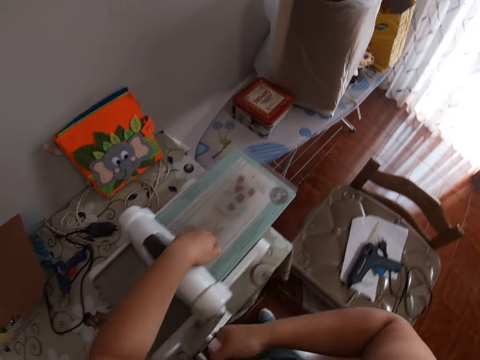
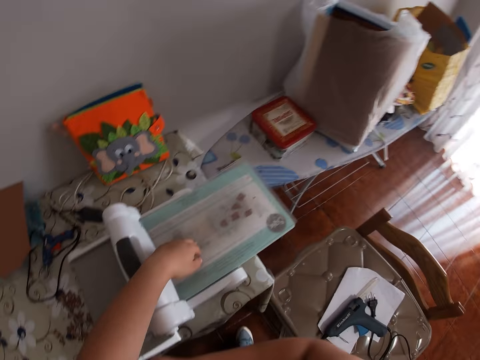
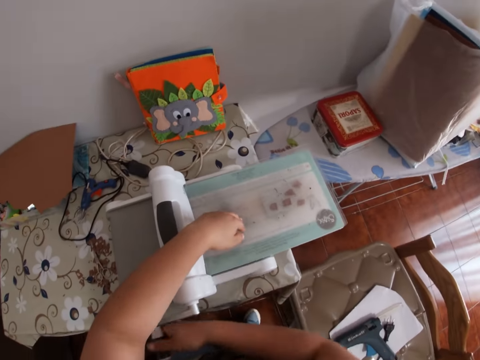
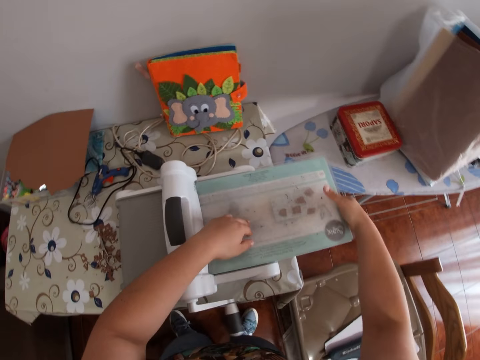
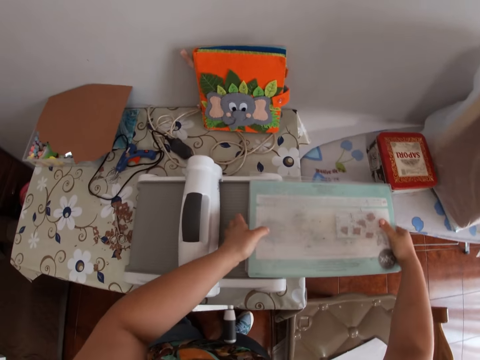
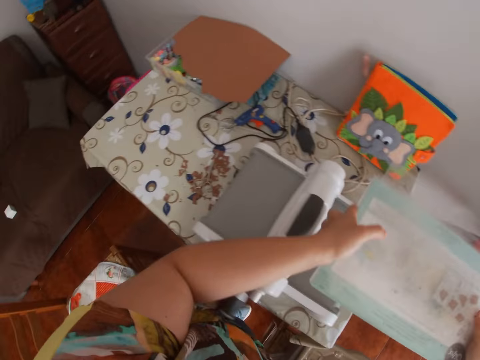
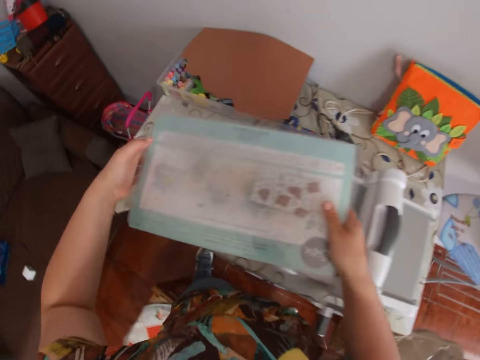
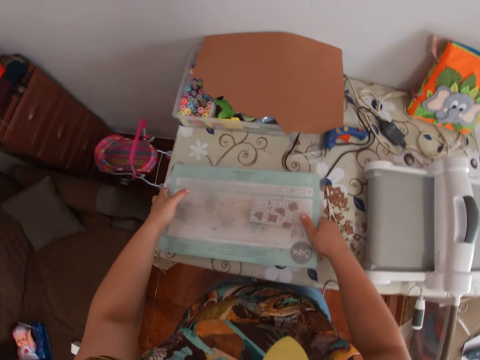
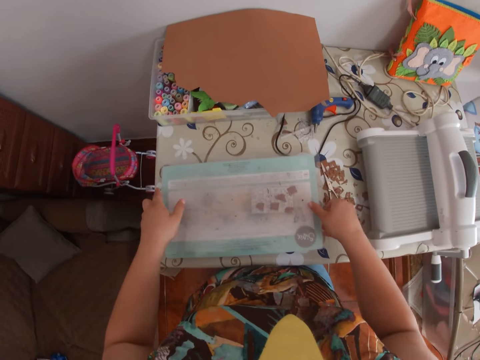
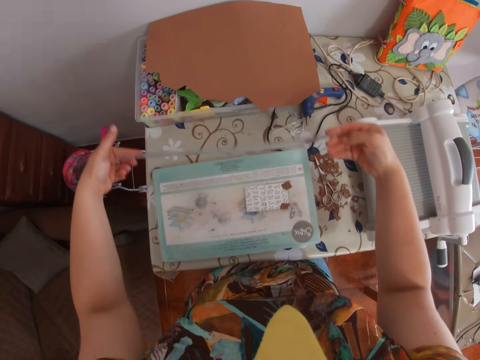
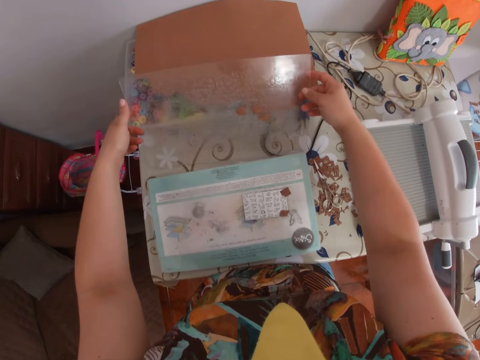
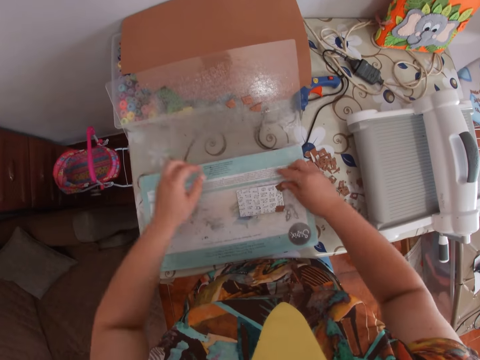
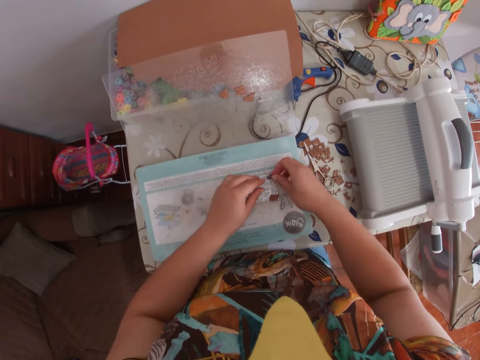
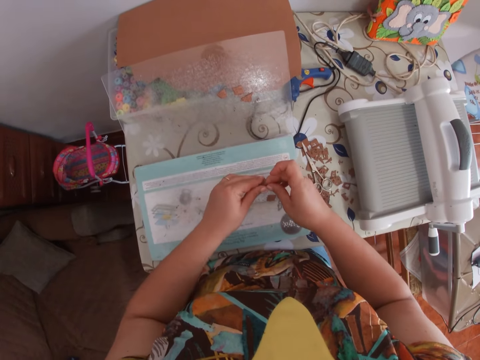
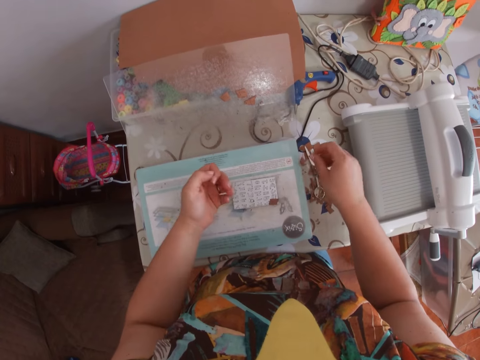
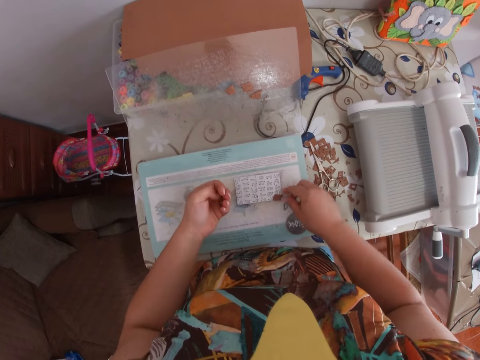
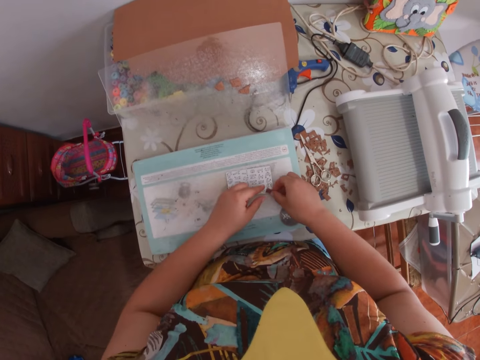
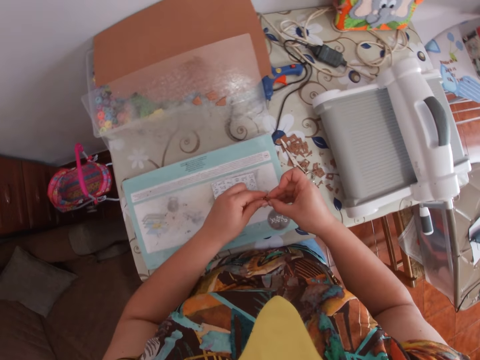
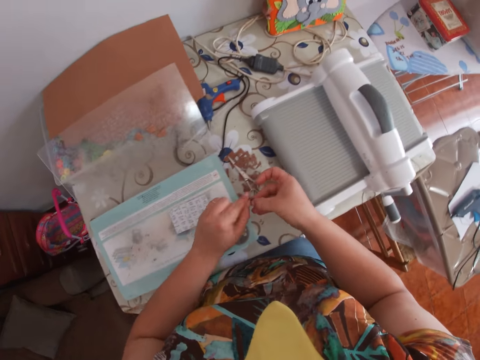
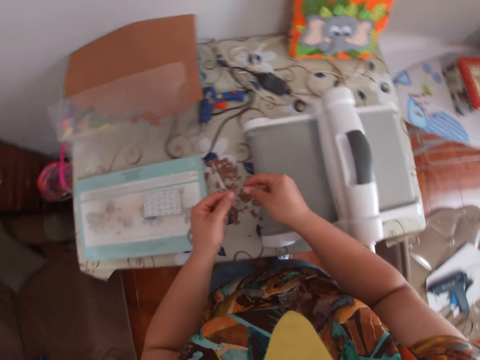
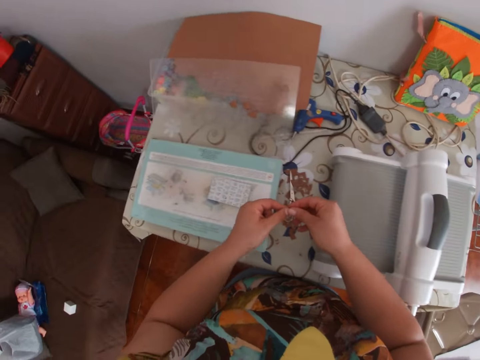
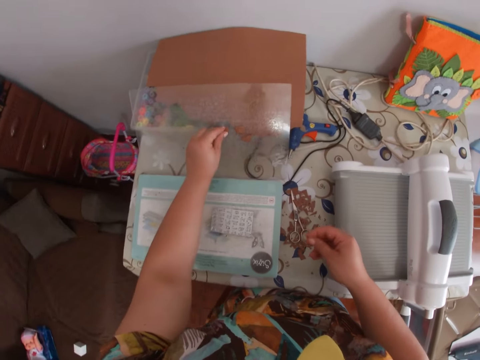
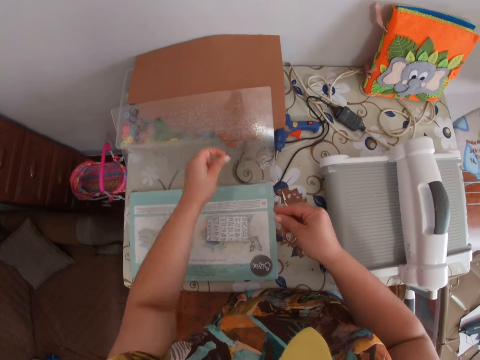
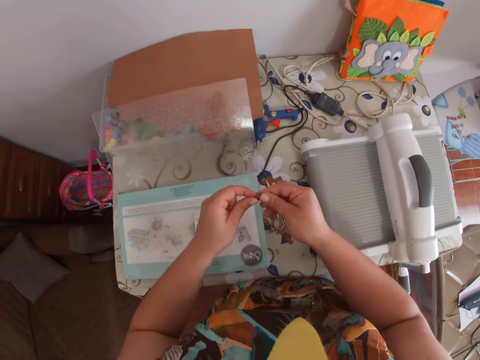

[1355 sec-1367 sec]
The camera wearer holds the inkpad with her right hand. She lifts the inkpad away from the embossing machine with both hands. She drops the inkpad on the table with both hands. She puts paper on the table. She opens the glass part of the inkpad with both hands. She picks up a plastic paper from the ground. She sorts out the letters on the acrylic block and the glass part of the inkpad with both hands. She picks up a brown paper.

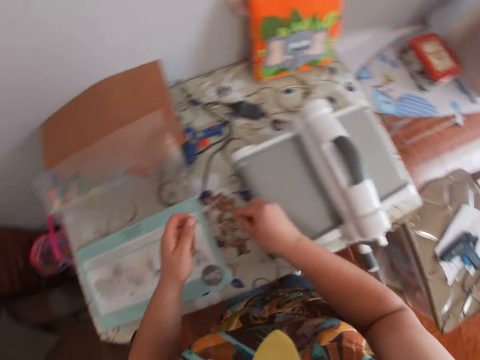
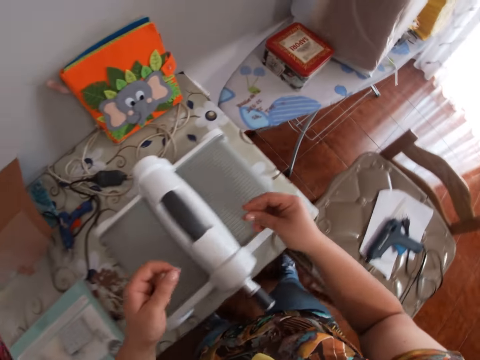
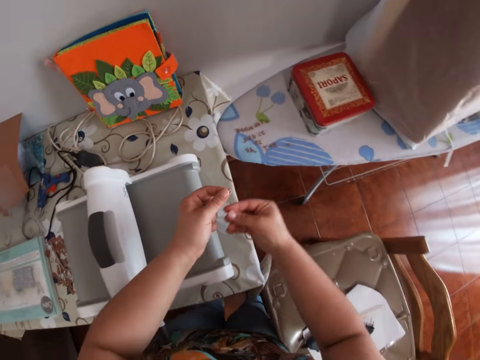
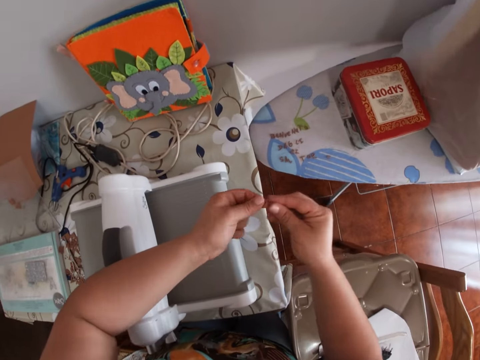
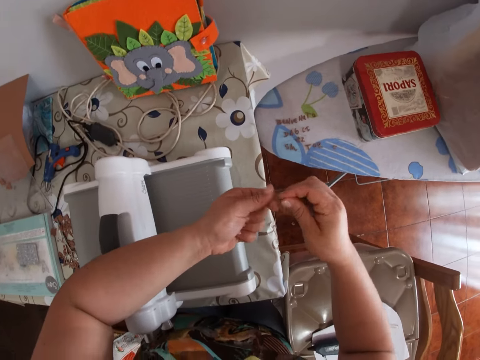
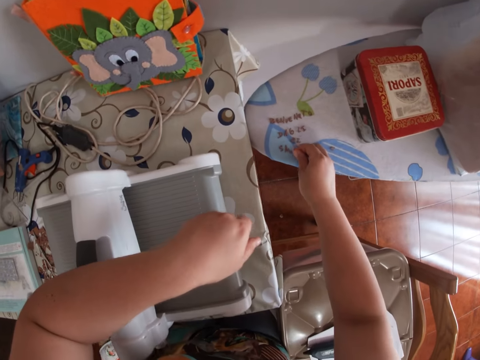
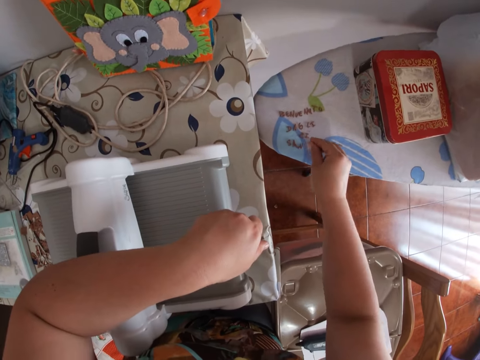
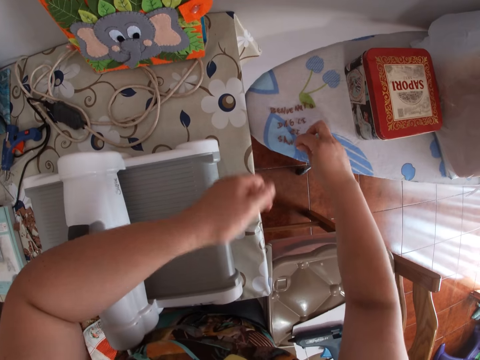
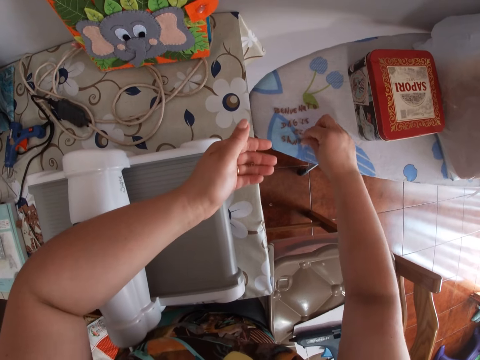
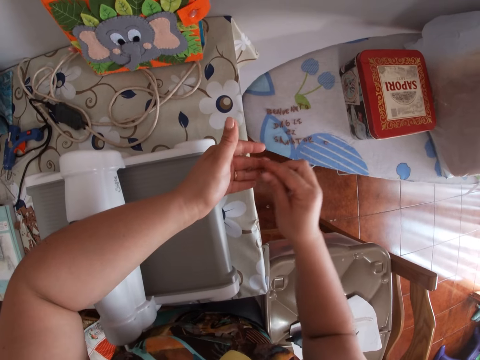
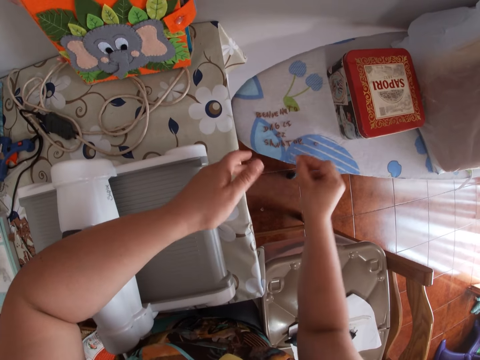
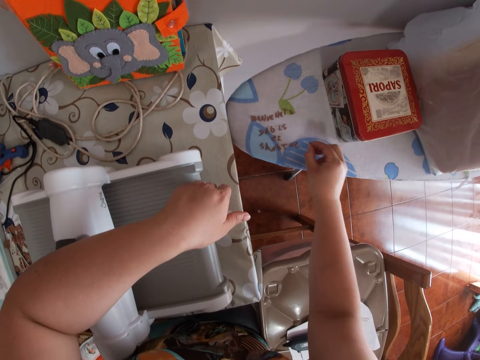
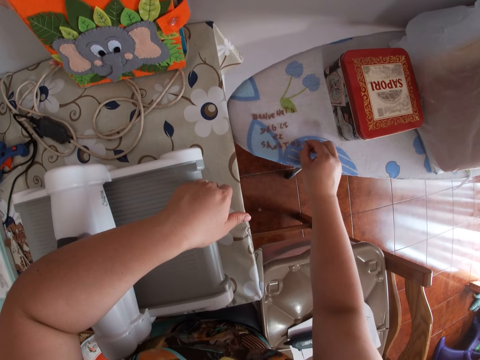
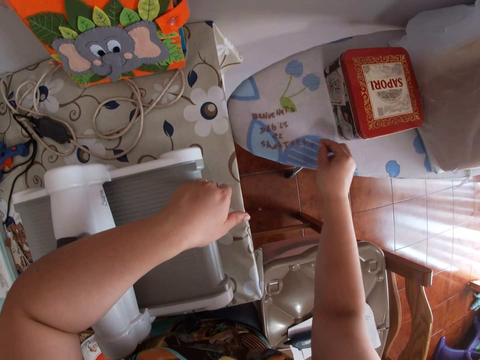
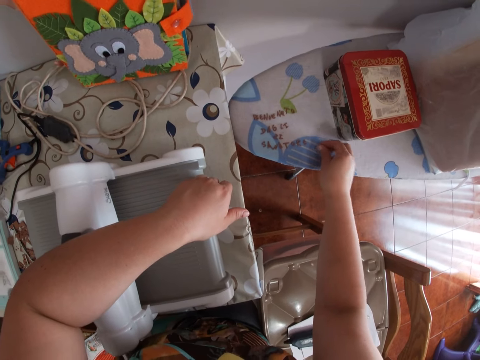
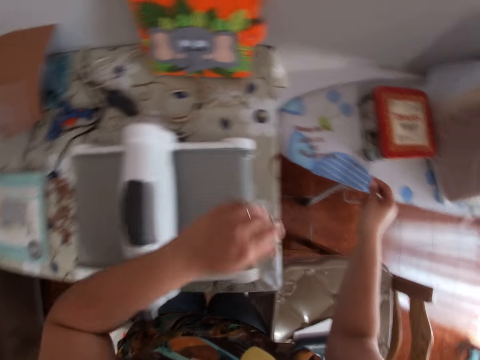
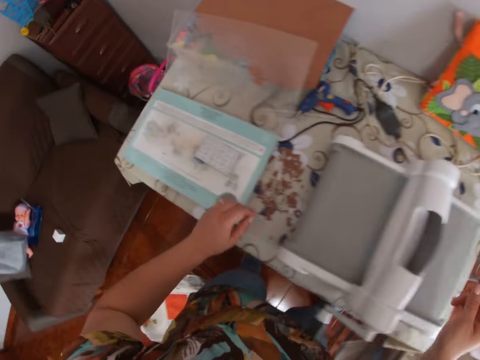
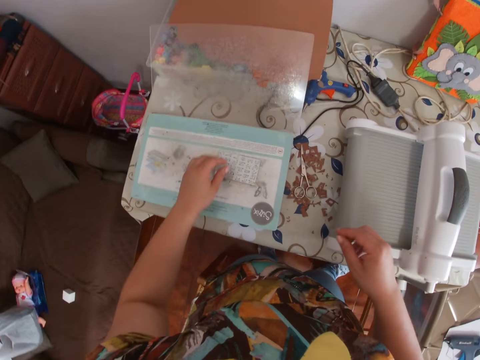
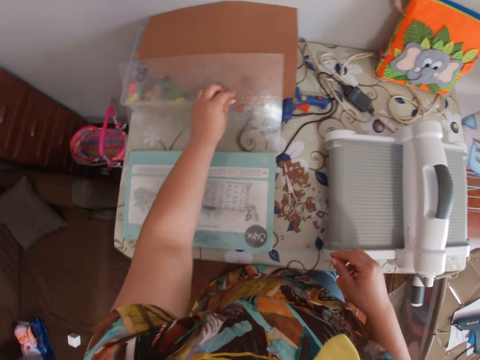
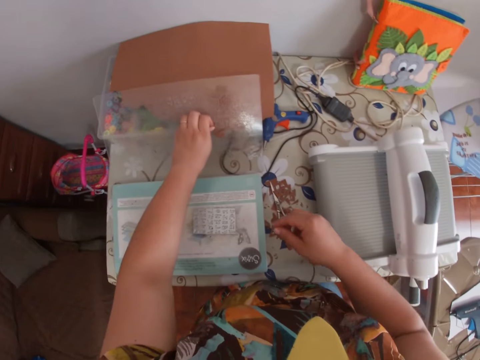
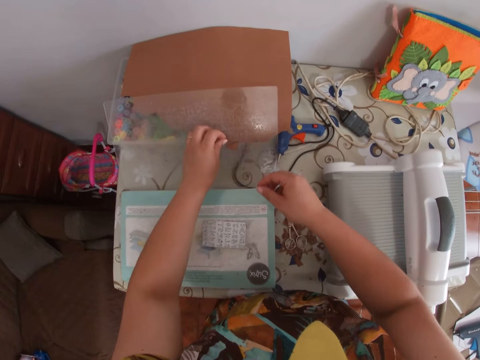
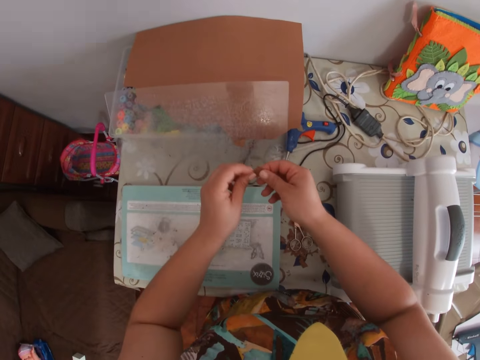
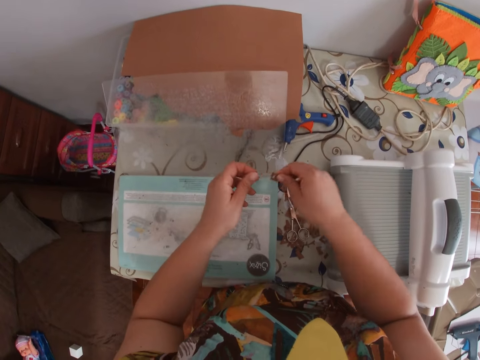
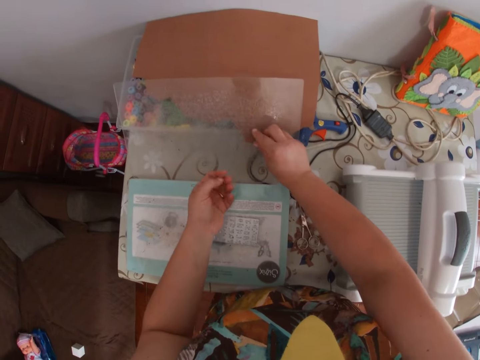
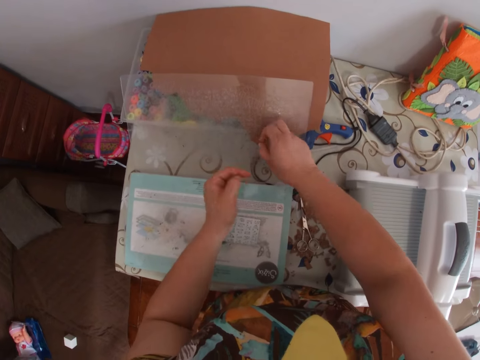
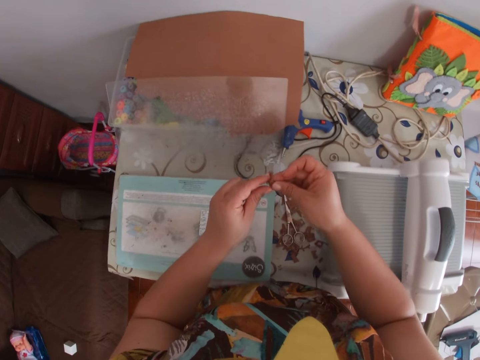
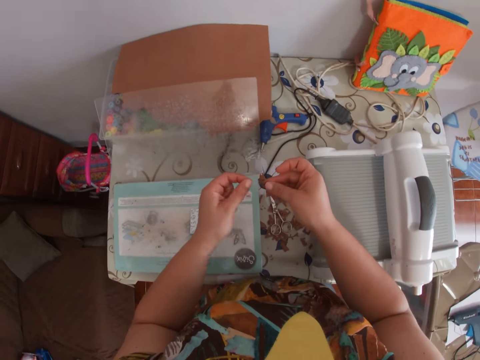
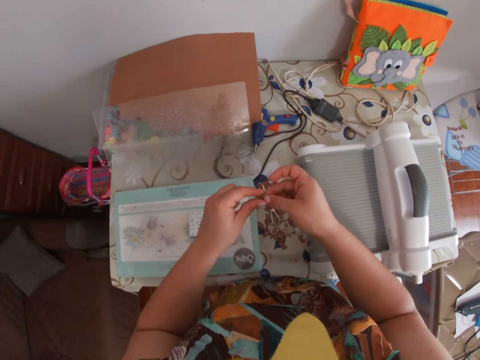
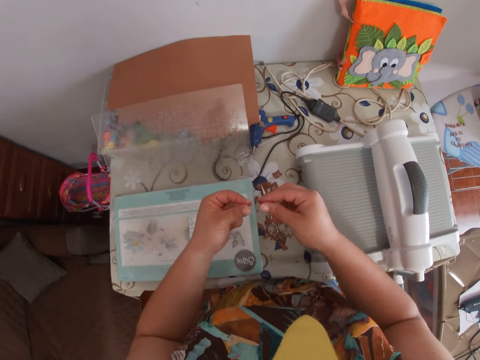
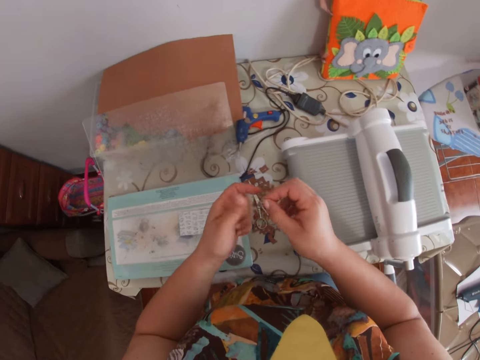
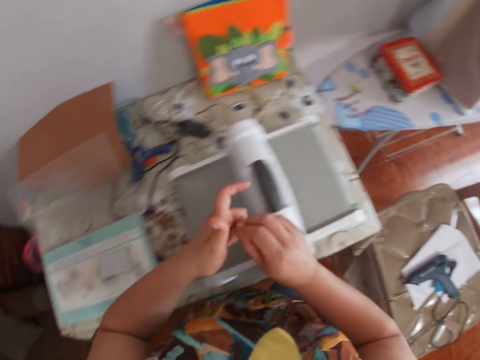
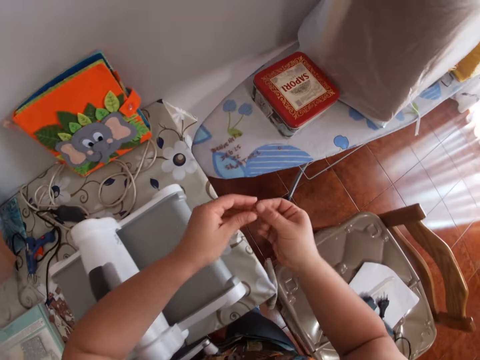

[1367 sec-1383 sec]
The camera wearer arranges the small cut out letters onto the pressing iron table with her right hand. She puts paper on the table. She places brown paper on her hand. She sorts out the letters on the glass part of the inkpad with both hands. She picks up a brown paper.
